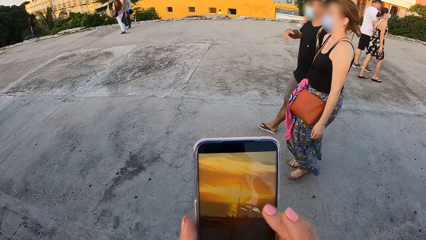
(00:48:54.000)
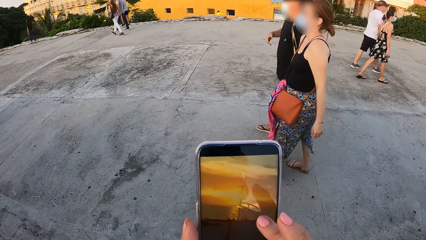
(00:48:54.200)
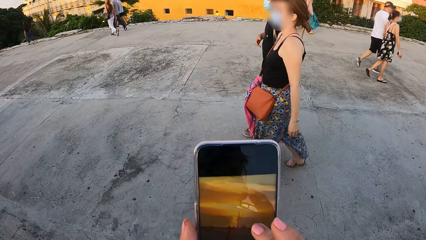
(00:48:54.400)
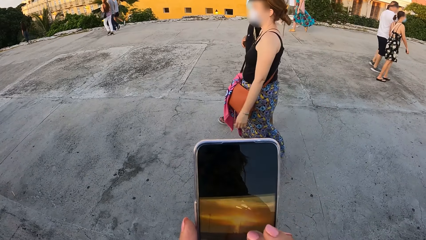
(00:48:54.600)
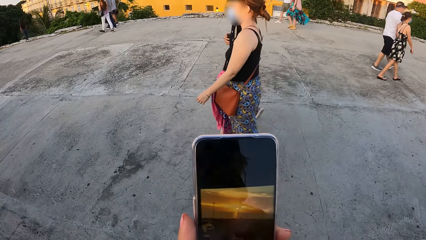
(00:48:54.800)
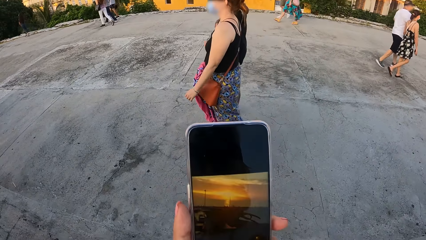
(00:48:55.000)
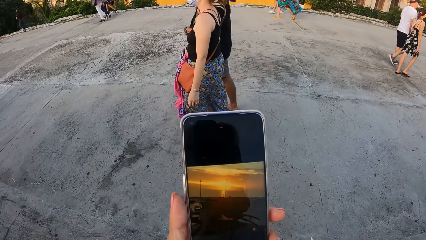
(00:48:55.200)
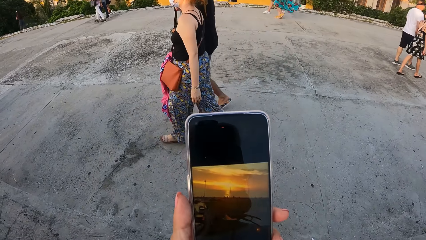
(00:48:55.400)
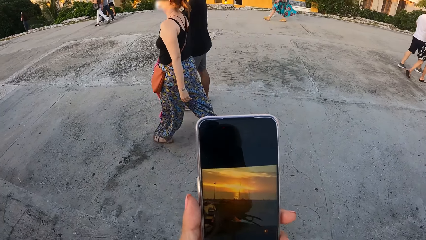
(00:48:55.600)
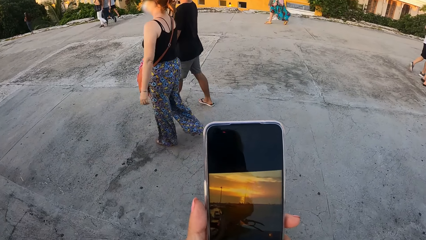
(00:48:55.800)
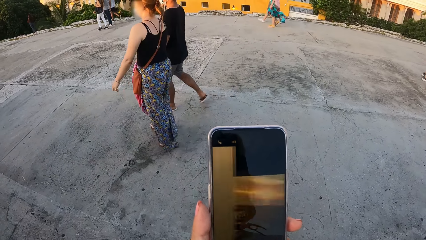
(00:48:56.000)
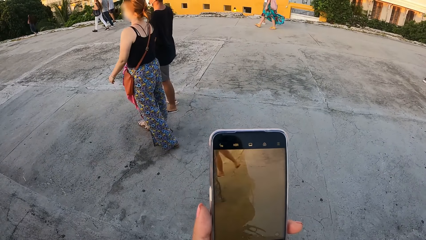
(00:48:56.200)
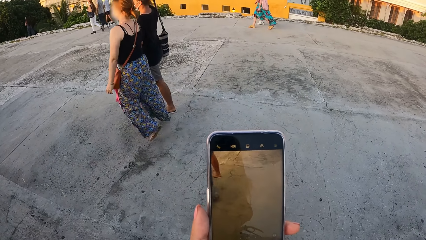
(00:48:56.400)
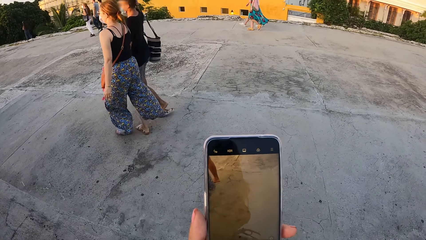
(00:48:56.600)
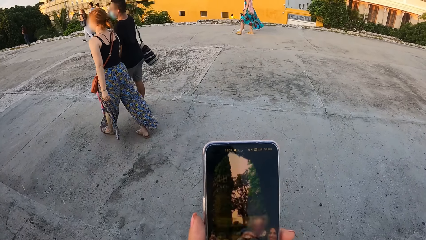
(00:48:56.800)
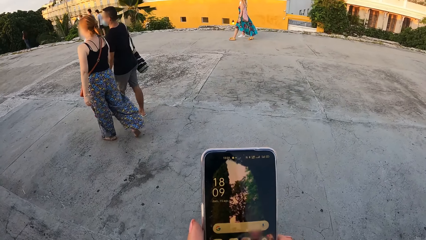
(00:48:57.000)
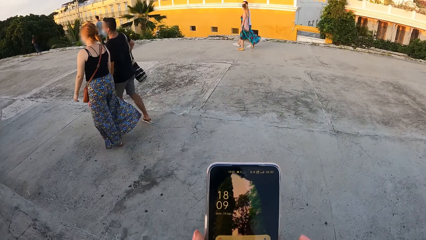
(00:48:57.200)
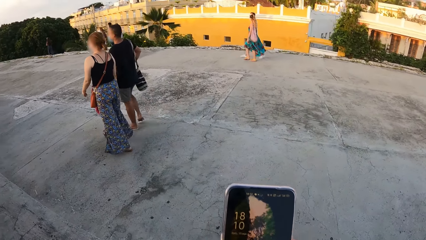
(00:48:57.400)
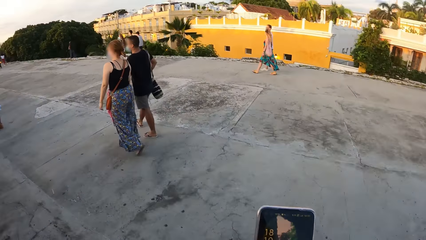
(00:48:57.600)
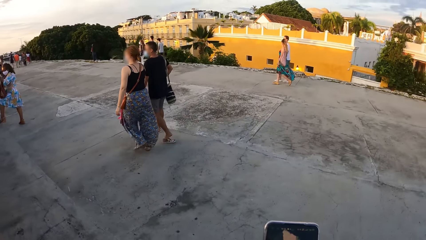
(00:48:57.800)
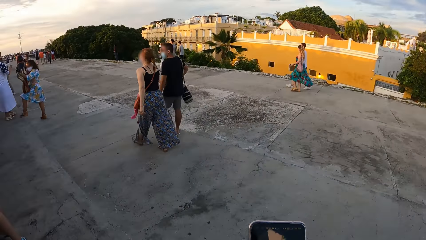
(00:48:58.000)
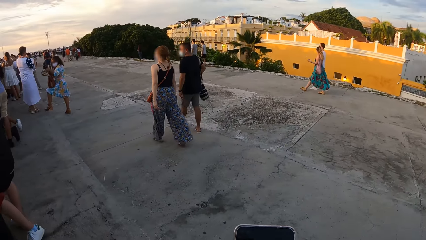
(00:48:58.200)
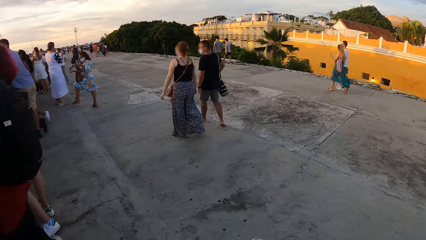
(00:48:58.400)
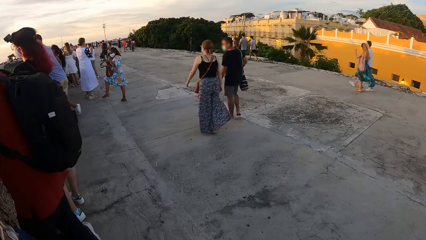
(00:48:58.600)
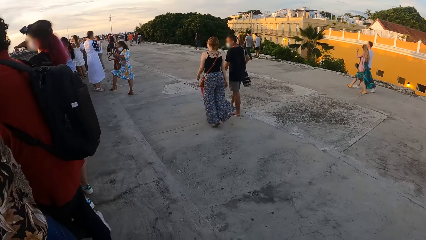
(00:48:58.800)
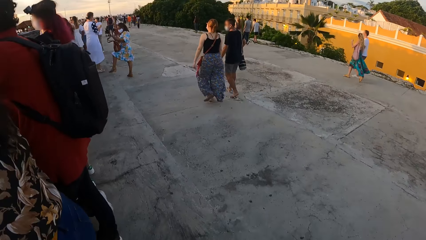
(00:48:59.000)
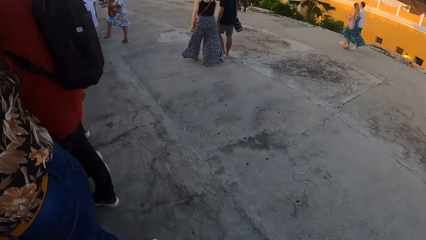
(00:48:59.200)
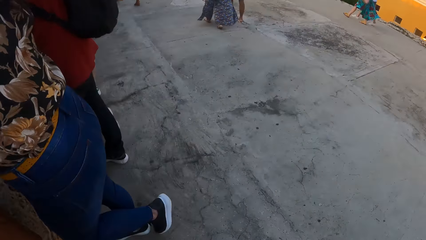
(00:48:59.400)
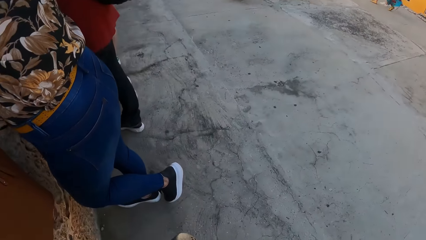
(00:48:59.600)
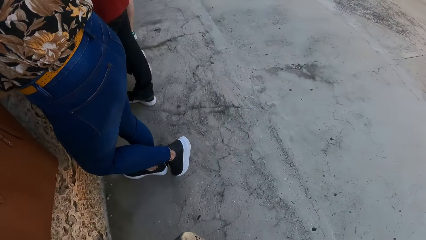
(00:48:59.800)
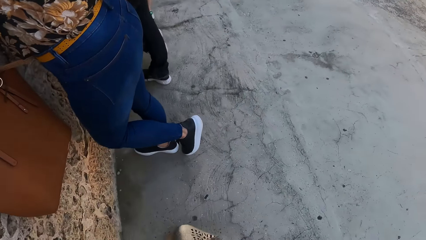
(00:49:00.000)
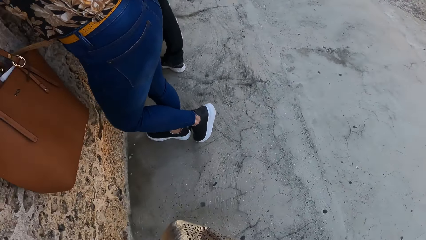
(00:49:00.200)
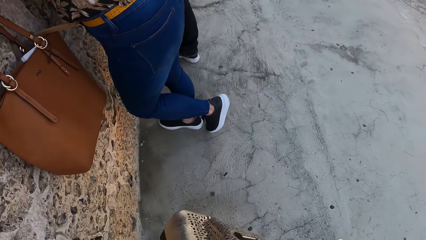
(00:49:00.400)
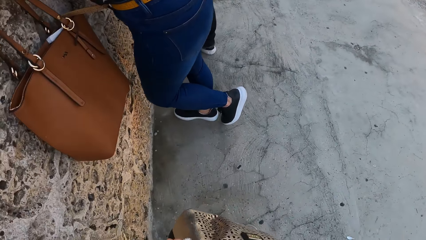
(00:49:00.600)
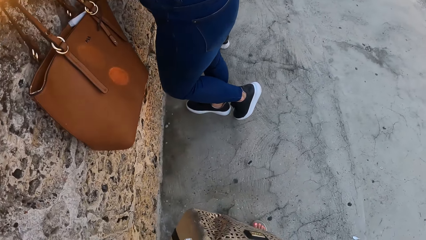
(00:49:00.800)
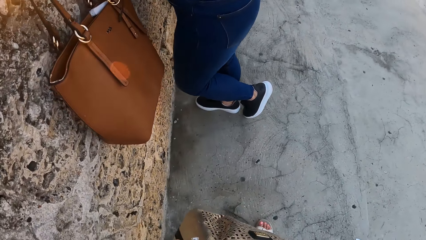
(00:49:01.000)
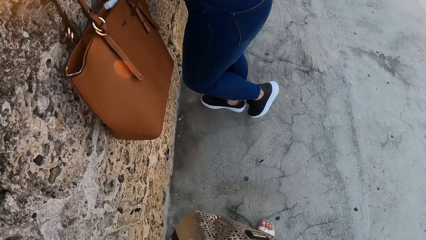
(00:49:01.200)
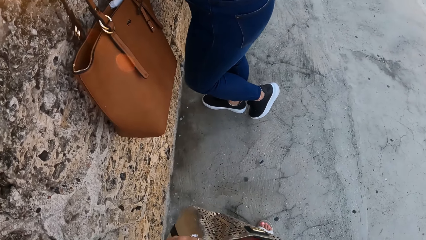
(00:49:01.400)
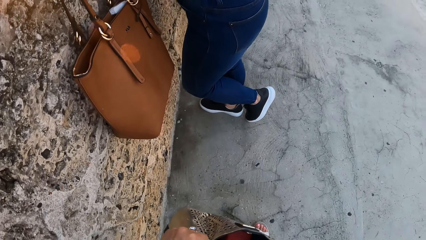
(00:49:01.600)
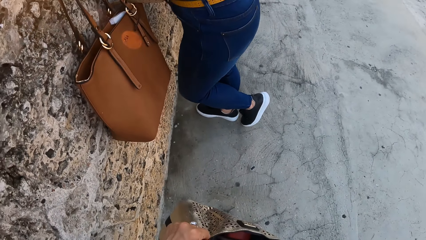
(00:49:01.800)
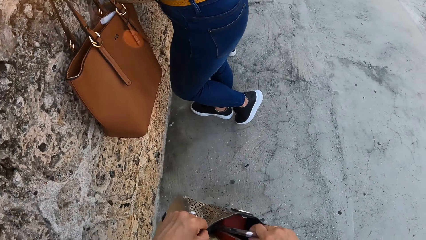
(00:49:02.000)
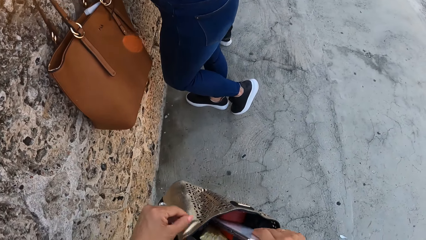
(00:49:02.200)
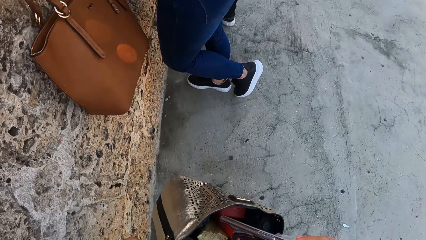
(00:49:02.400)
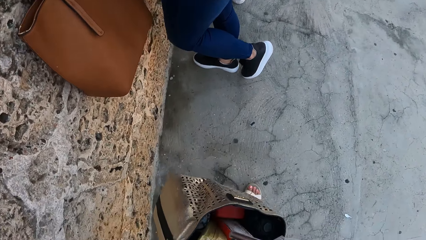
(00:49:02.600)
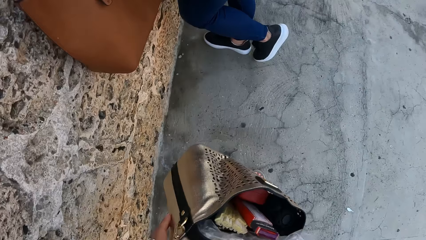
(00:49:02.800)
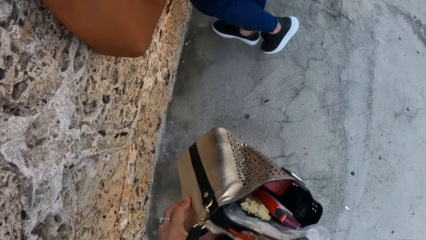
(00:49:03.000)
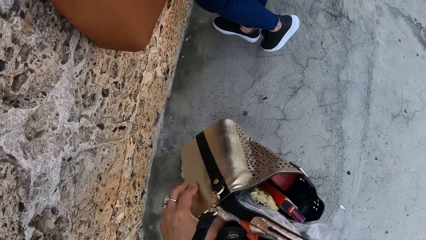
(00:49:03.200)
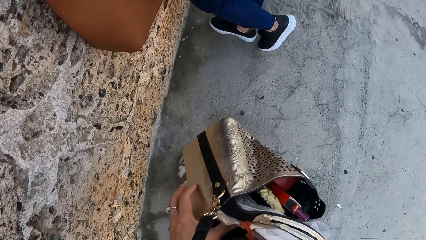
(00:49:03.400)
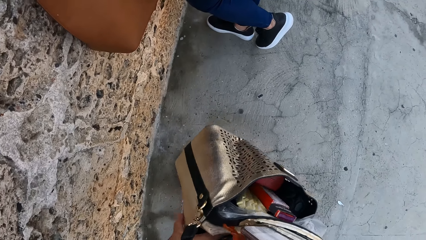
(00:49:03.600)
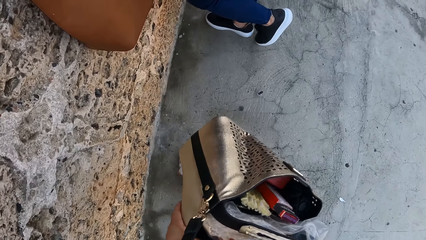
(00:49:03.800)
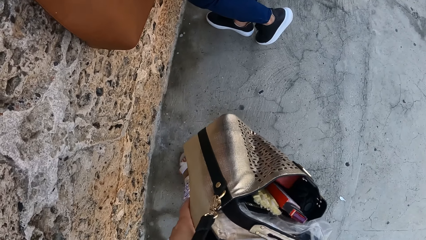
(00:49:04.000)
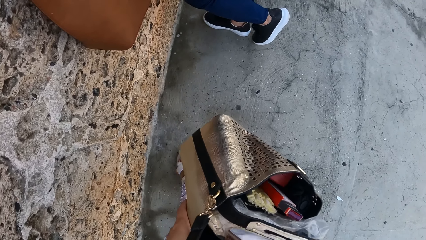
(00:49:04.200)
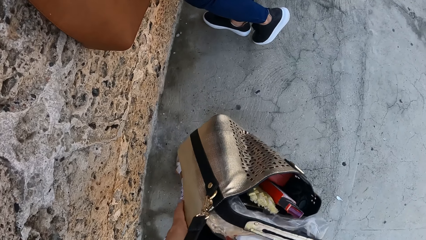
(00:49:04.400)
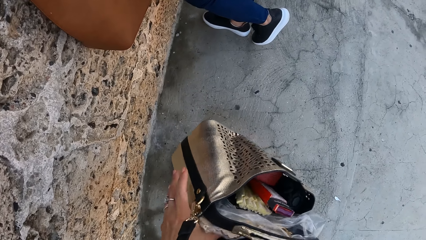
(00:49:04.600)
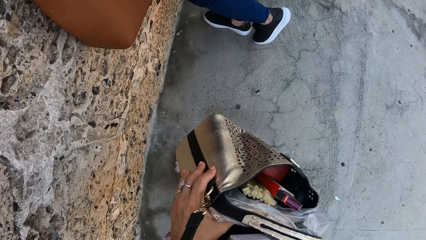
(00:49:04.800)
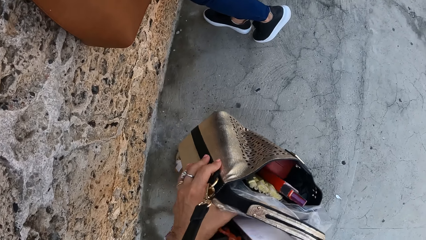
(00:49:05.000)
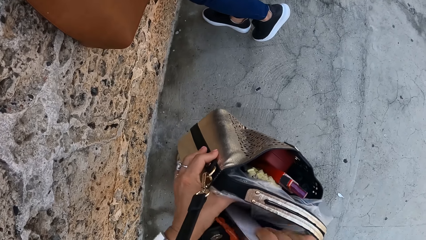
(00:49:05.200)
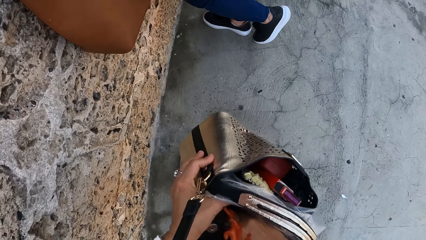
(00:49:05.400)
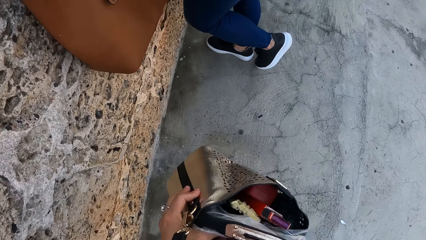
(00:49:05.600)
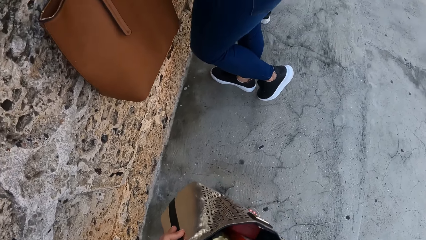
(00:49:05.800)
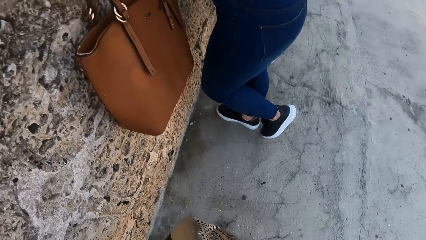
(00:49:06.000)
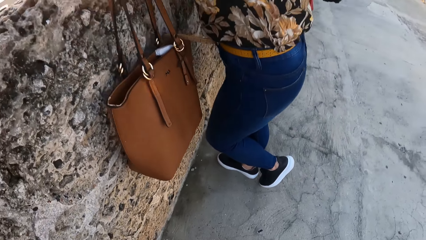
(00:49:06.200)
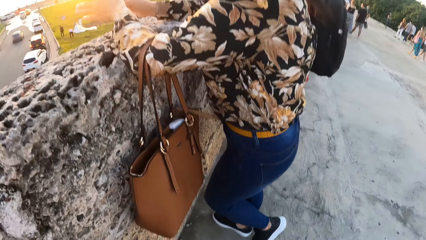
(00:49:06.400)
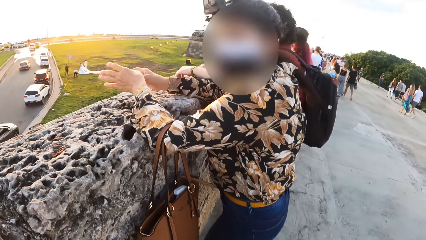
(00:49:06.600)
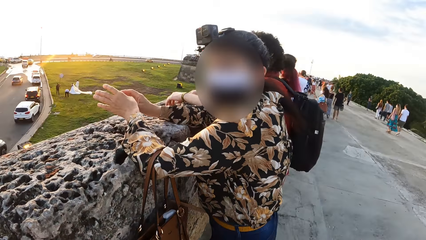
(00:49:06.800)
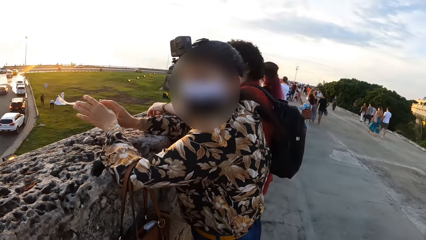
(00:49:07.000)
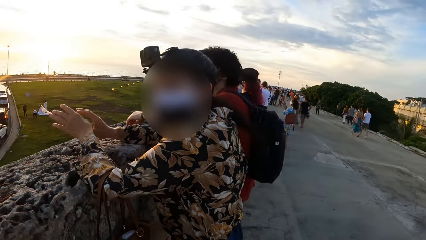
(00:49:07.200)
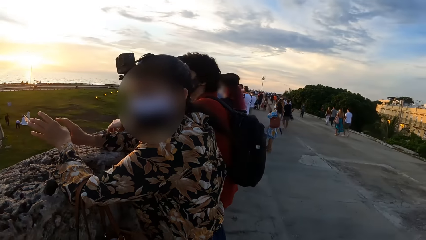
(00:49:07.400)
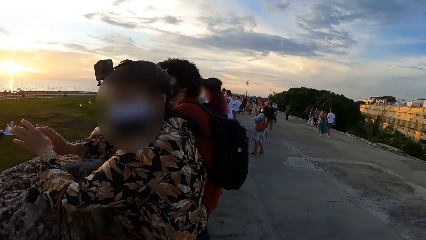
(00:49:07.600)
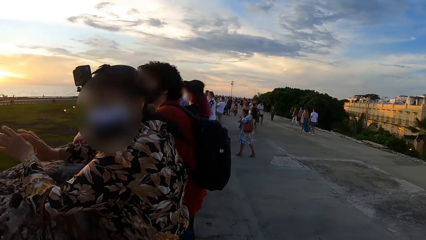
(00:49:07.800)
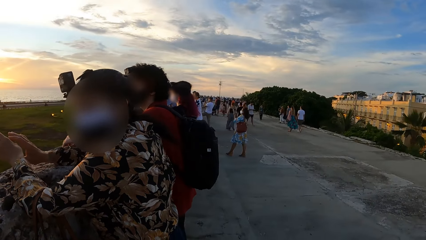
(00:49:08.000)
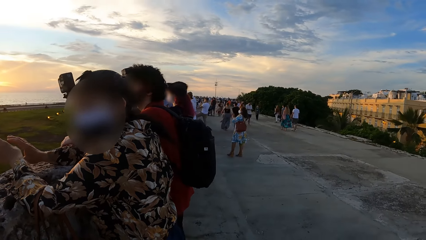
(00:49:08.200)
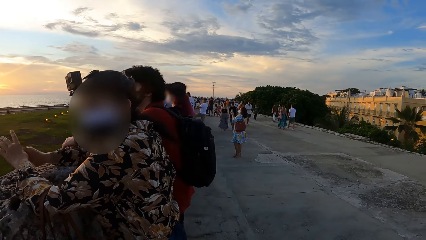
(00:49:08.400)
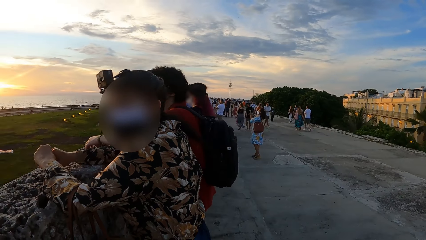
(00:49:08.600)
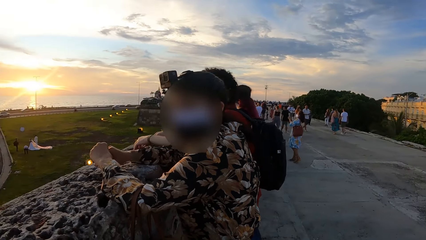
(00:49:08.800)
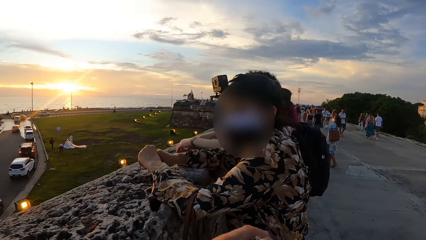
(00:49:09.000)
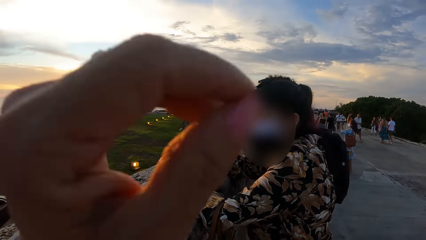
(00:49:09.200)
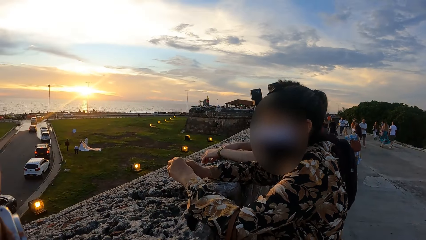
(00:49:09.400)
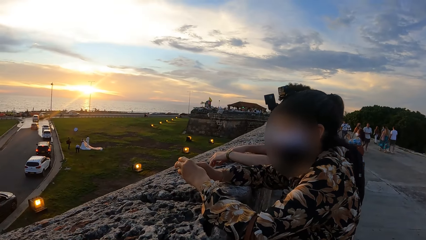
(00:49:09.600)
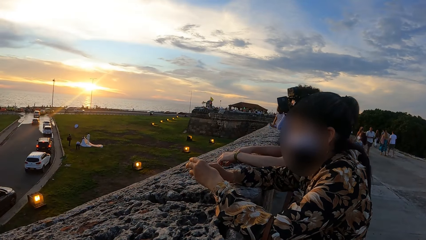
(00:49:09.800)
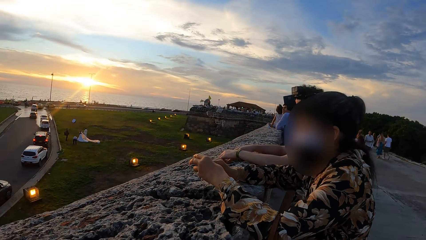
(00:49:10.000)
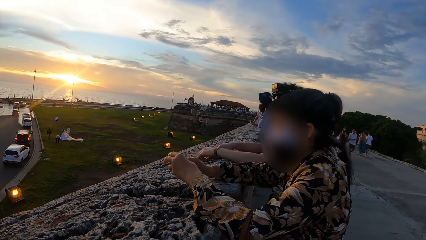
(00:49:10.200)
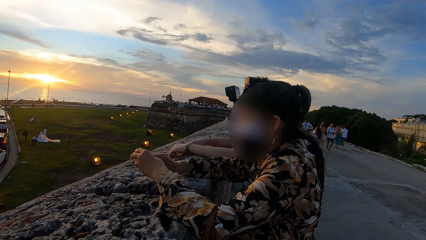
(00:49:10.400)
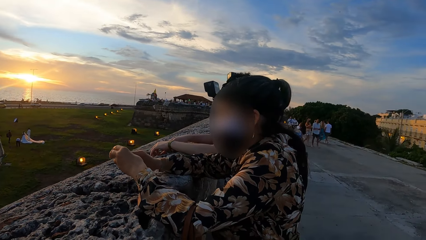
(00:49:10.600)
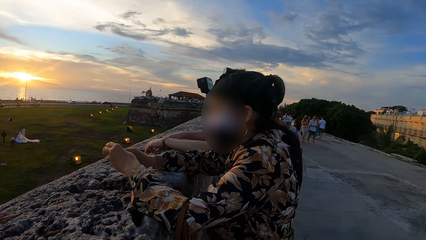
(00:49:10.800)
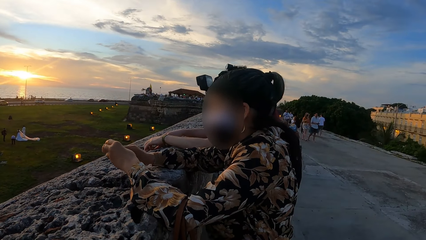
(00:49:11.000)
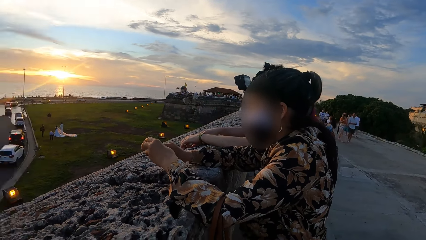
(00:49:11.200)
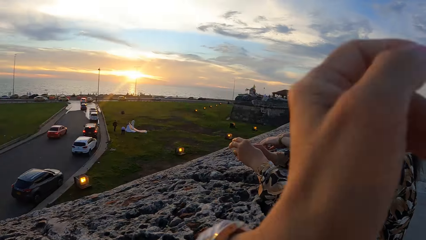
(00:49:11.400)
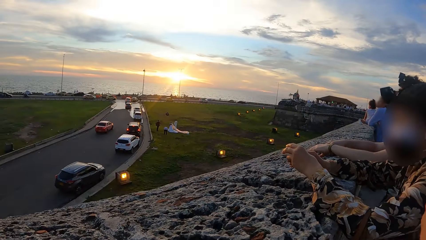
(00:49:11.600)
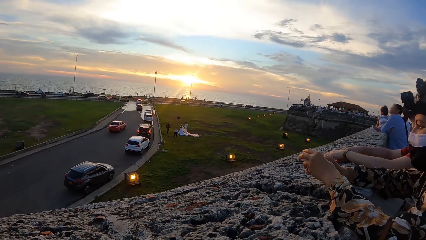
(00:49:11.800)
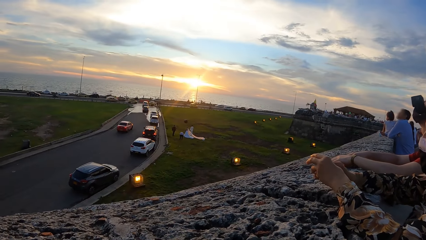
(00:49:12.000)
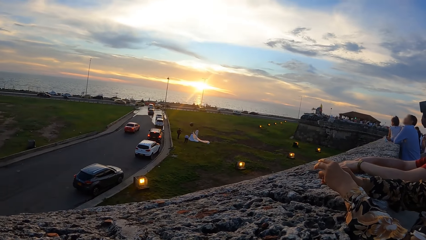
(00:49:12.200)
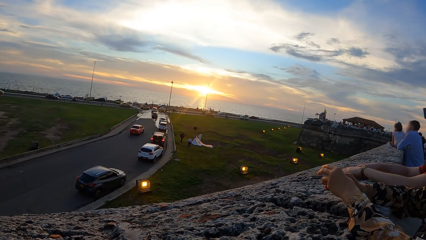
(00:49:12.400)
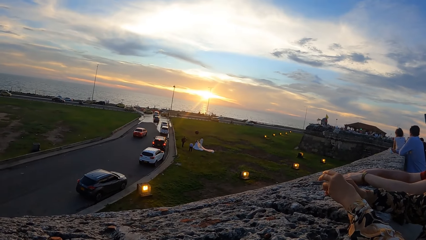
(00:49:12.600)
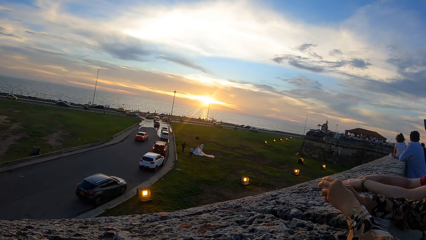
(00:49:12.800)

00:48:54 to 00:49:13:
The camera wearer puts the phone in the bag. They look around the park on a road side. They lift the hand and fix a camera.
